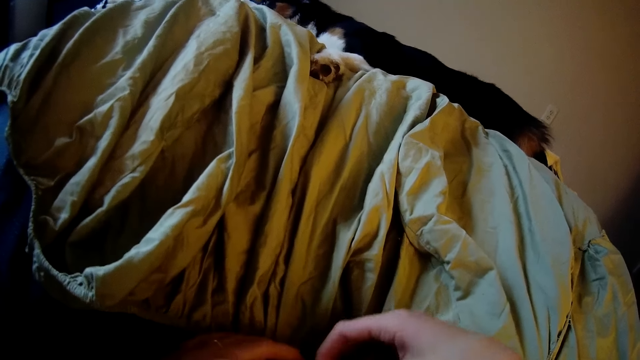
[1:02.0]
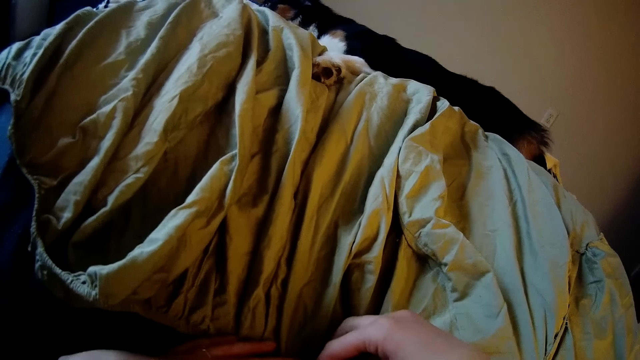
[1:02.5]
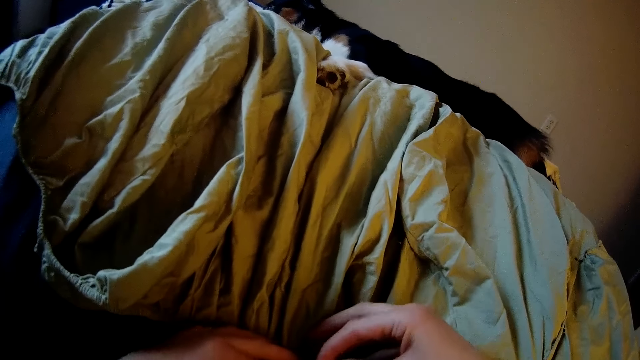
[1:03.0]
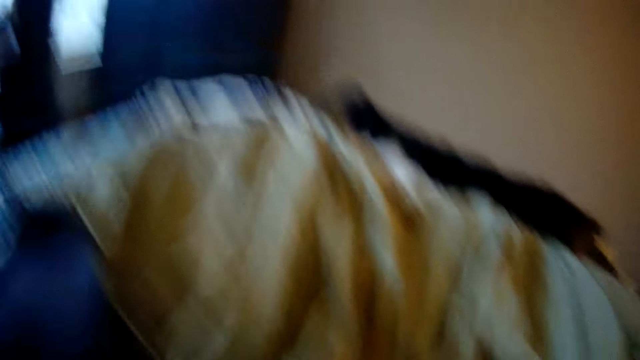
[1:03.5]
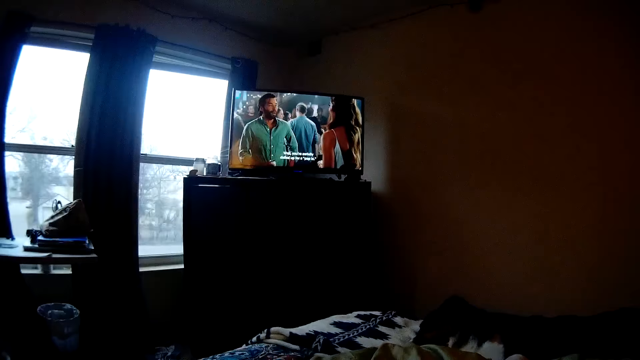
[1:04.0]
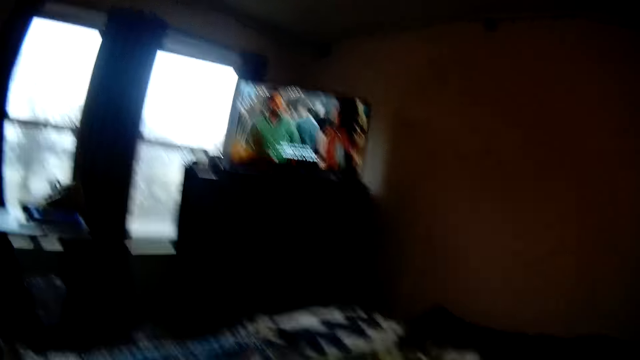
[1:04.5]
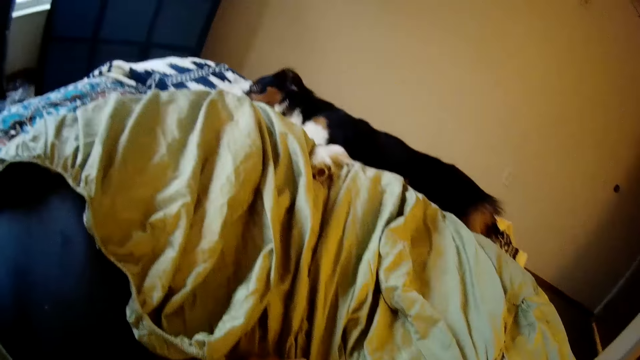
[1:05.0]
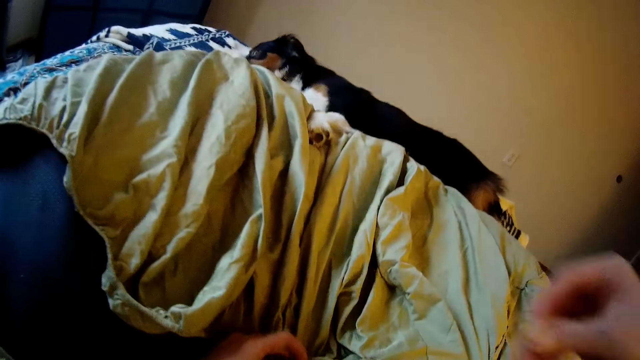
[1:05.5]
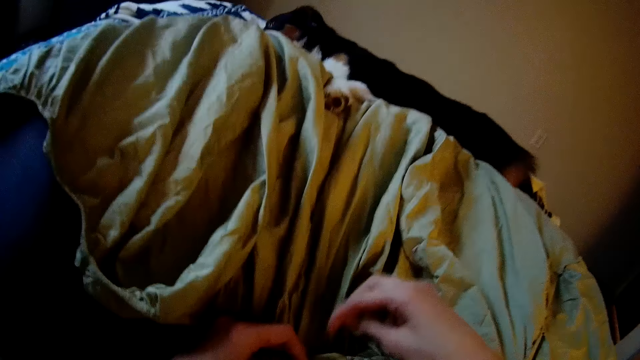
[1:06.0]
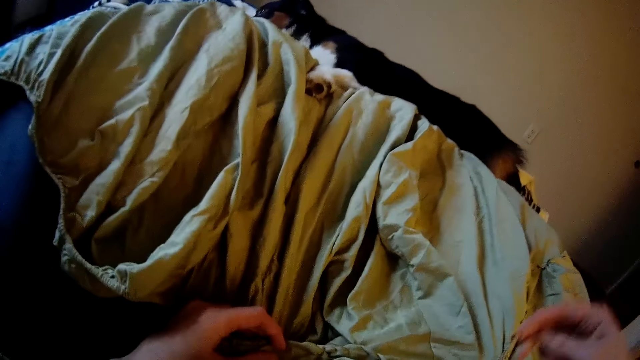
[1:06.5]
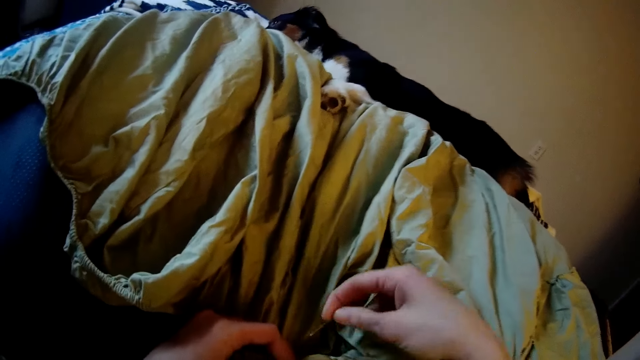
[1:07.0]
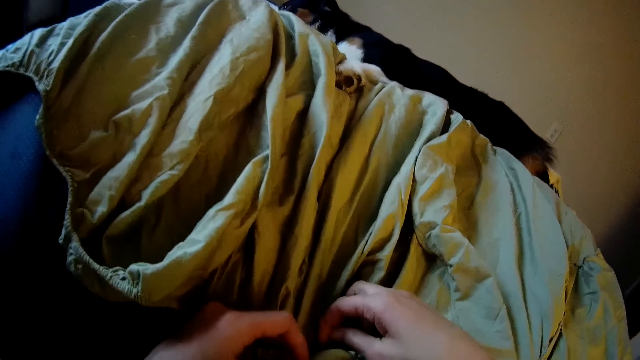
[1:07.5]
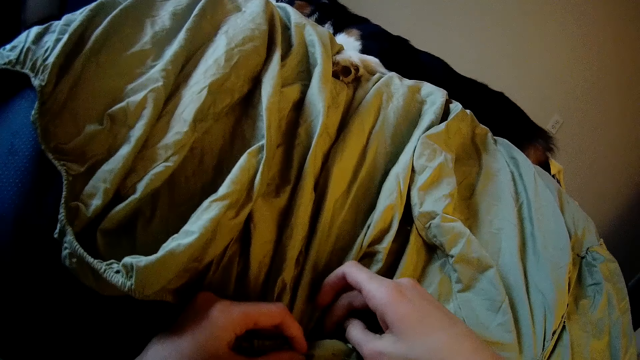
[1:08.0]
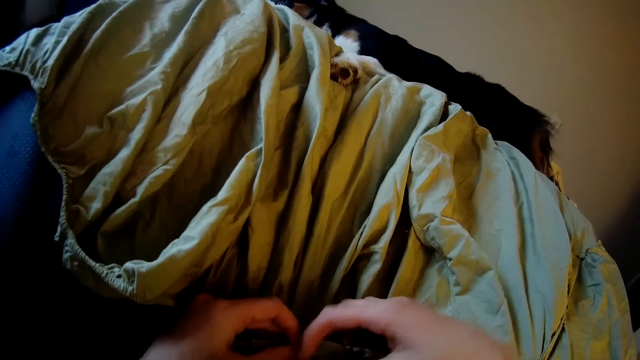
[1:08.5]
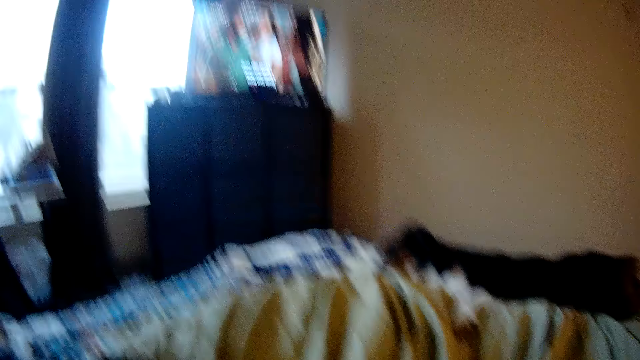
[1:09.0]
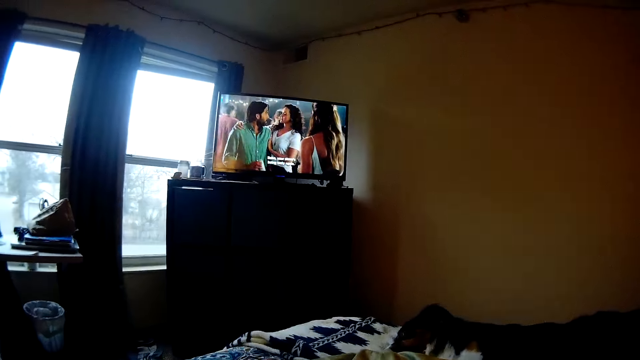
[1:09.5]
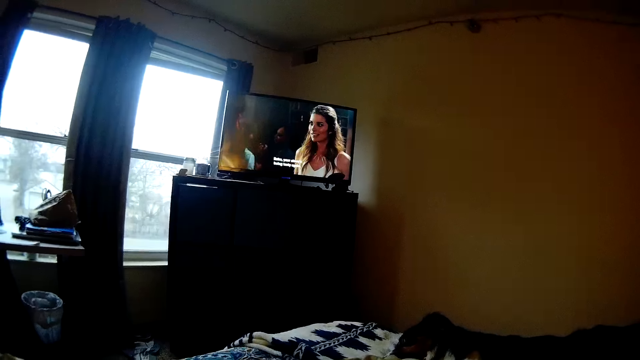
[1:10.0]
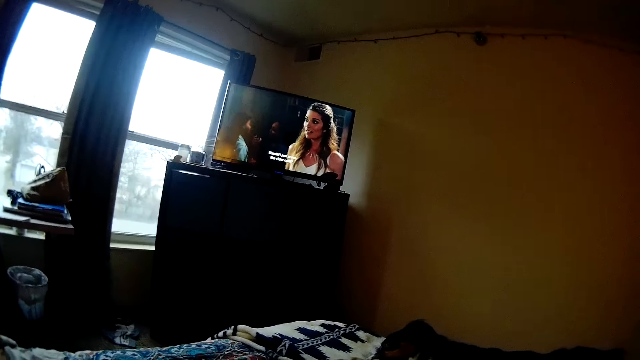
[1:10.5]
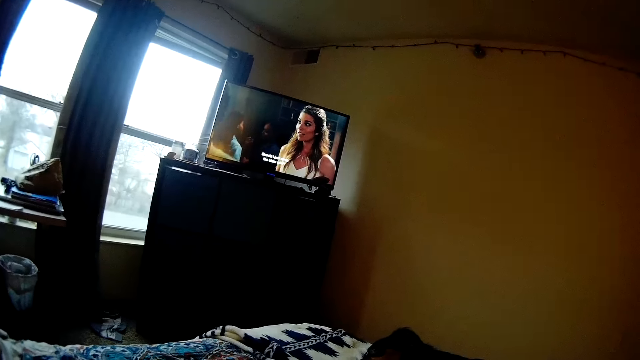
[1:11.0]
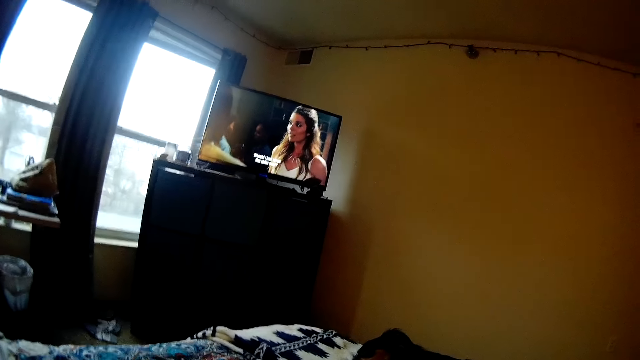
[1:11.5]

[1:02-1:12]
The camera wearer watches the television. They sew the floor pillow with a needle and thread. They watch the television.

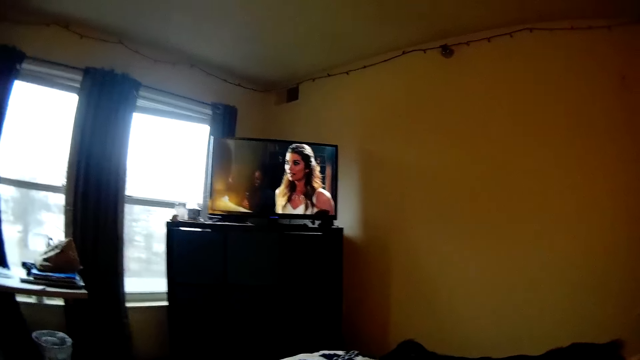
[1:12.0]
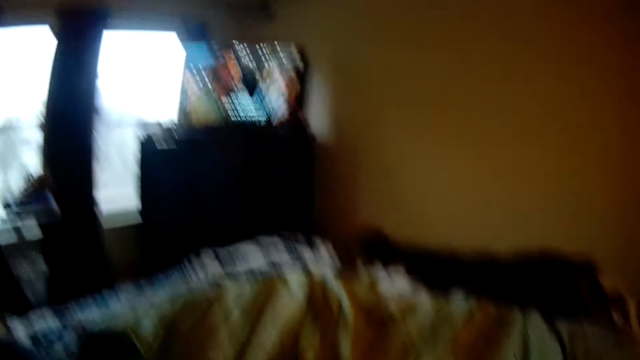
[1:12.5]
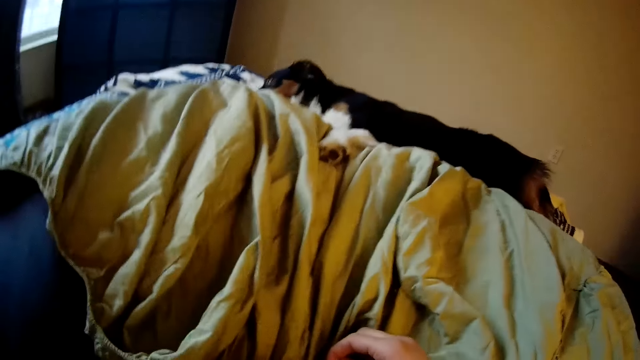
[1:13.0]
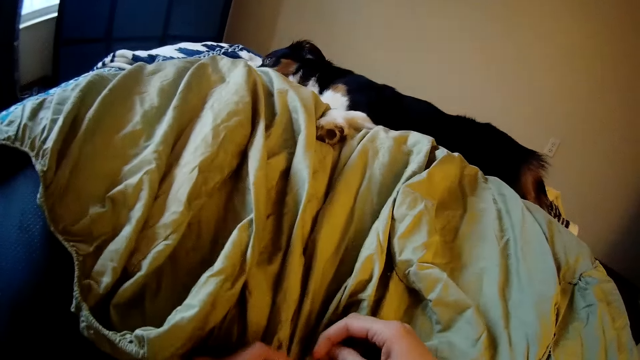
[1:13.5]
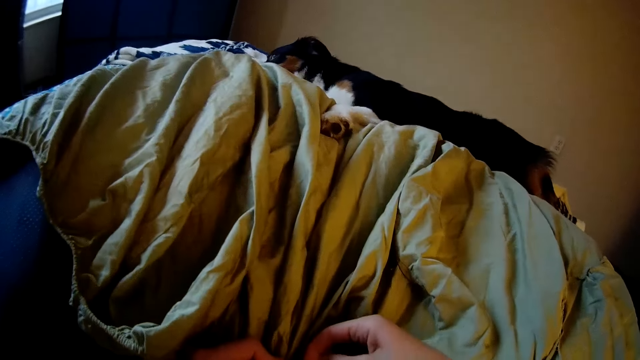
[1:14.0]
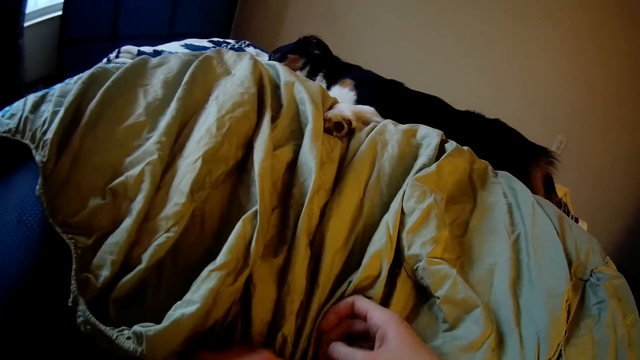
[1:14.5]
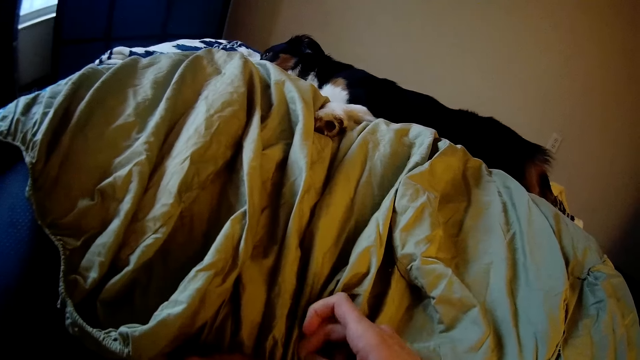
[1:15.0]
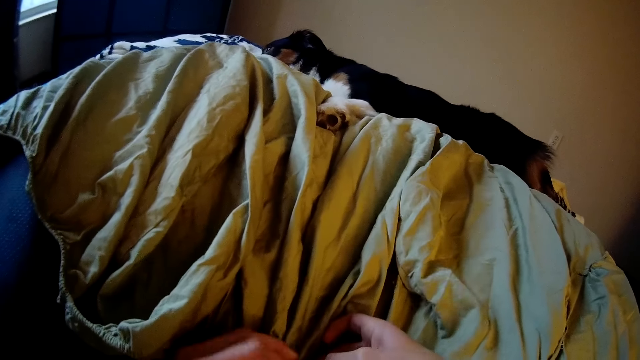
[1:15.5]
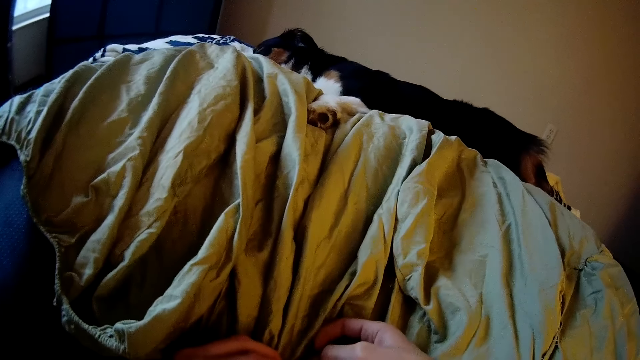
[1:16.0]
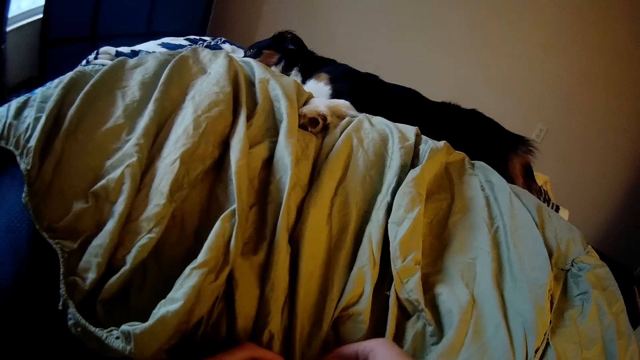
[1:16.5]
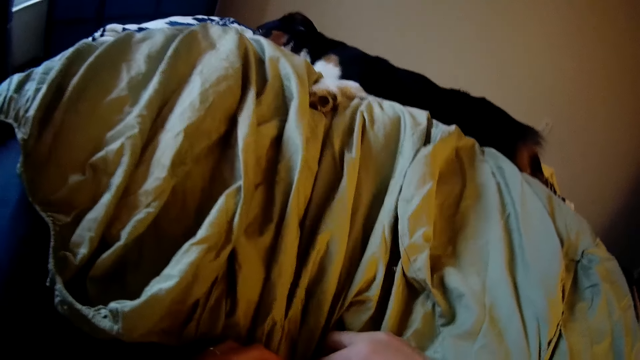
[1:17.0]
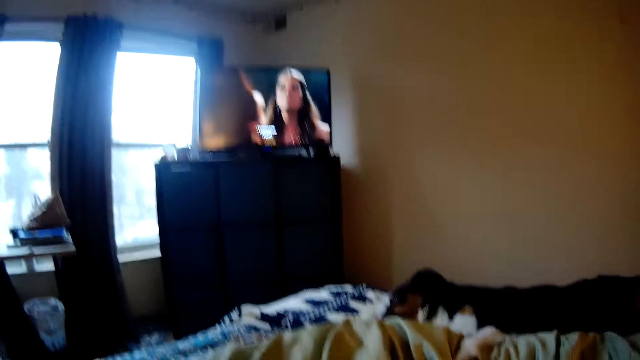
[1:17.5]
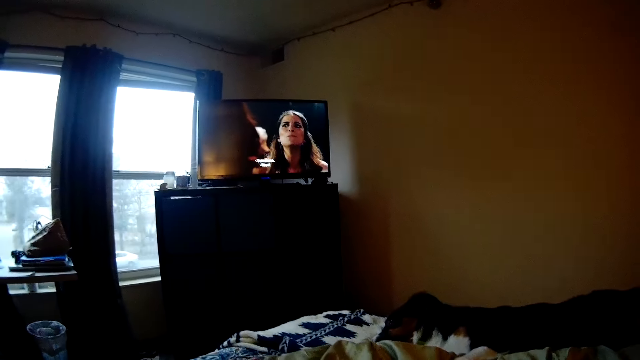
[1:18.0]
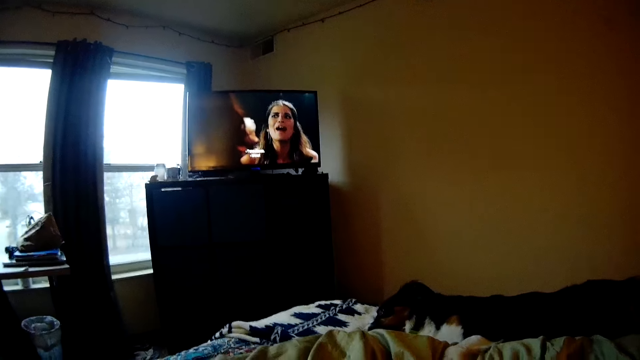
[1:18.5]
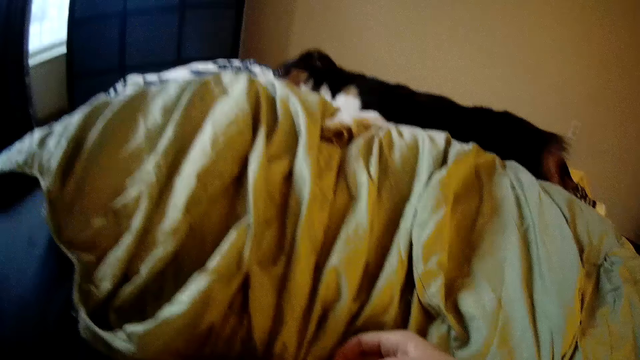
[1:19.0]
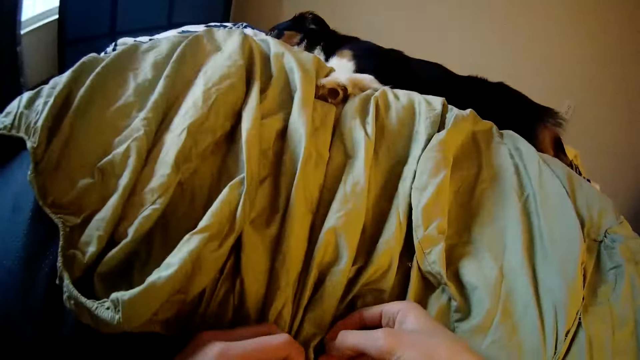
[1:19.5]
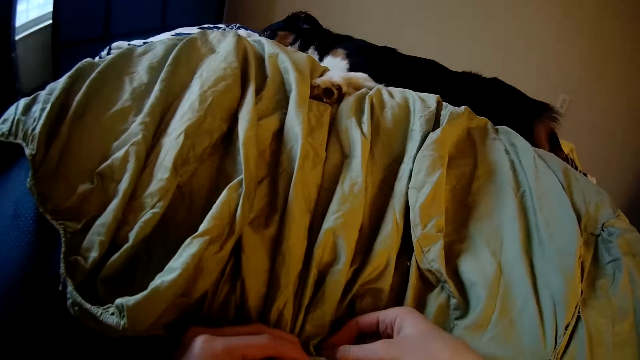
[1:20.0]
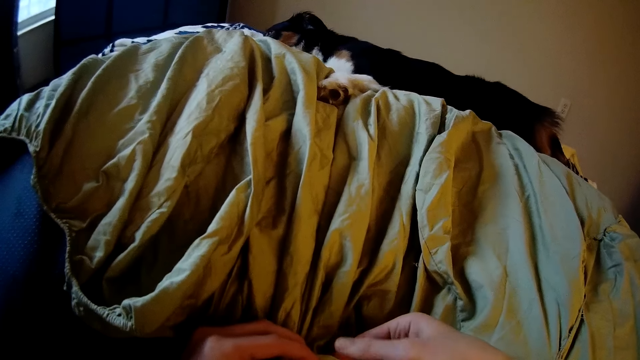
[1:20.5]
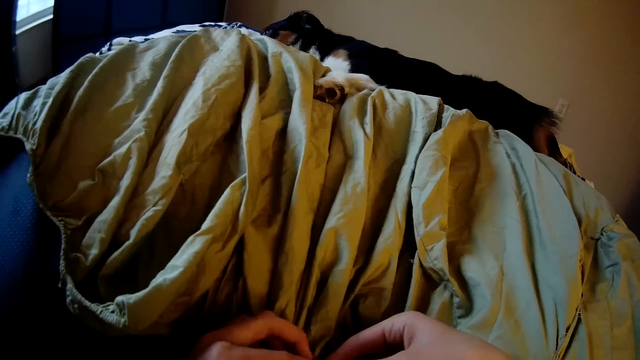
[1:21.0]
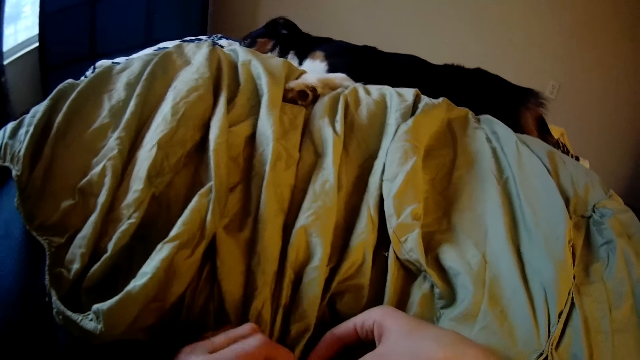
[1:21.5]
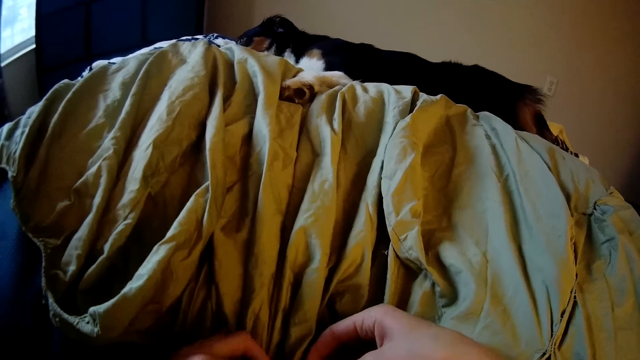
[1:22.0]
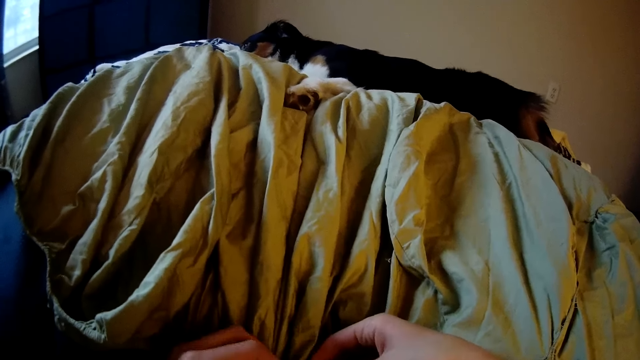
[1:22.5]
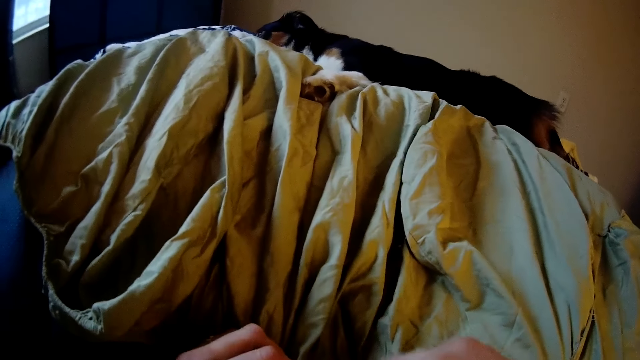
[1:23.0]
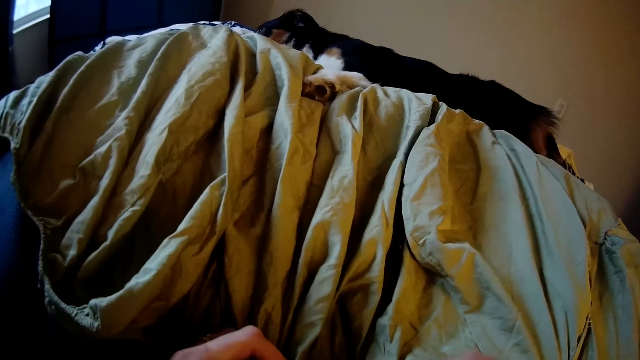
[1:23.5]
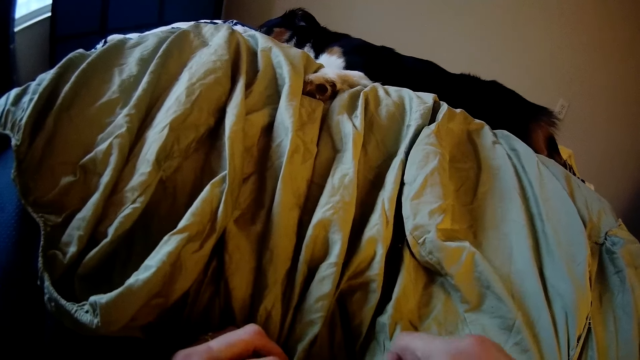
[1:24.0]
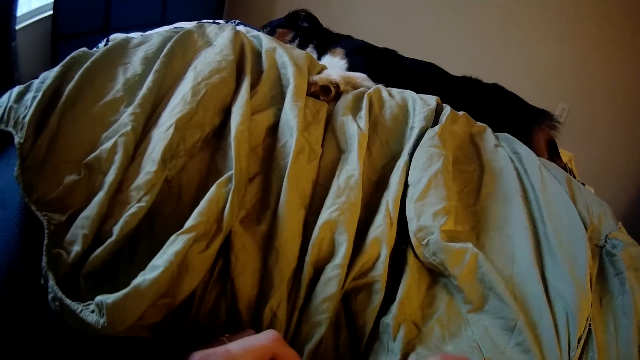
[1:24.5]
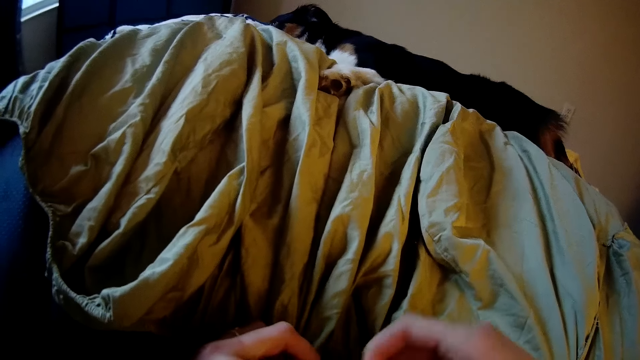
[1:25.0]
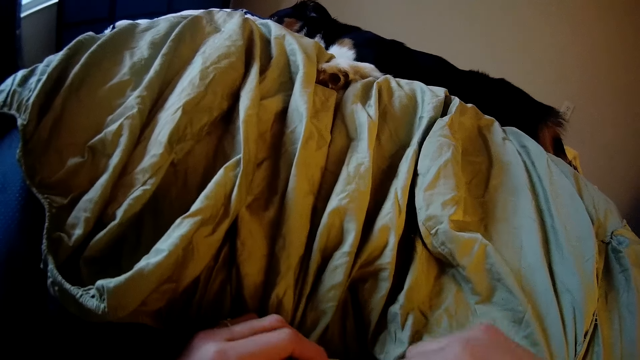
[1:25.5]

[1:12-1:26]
The camera wearer sews the floor pillow with a needle and thread. They watch the television. They sew the floor pillow with the needle and thread.
